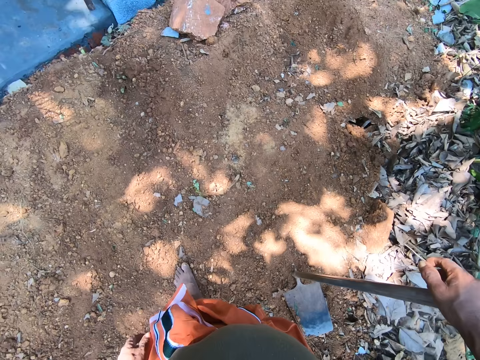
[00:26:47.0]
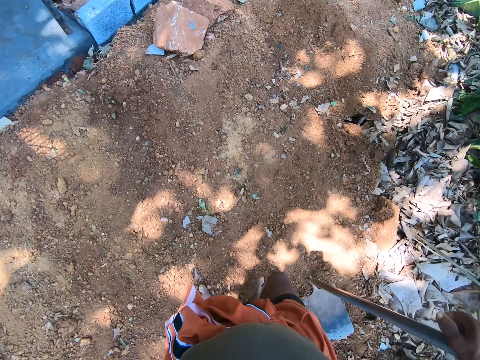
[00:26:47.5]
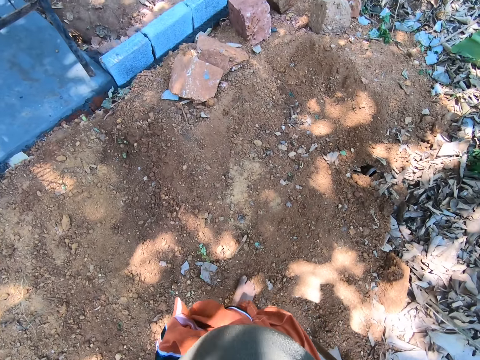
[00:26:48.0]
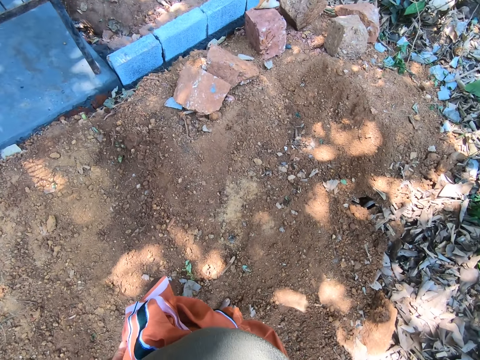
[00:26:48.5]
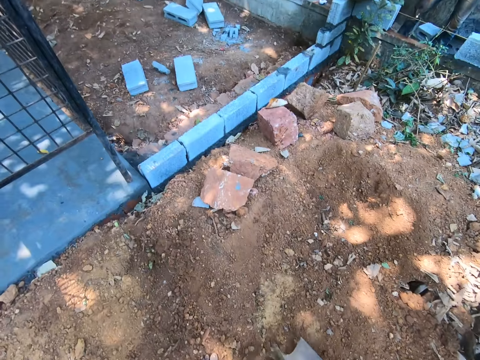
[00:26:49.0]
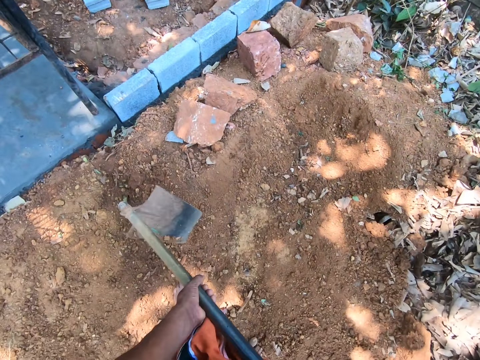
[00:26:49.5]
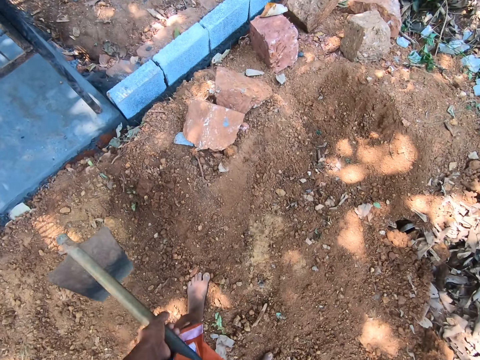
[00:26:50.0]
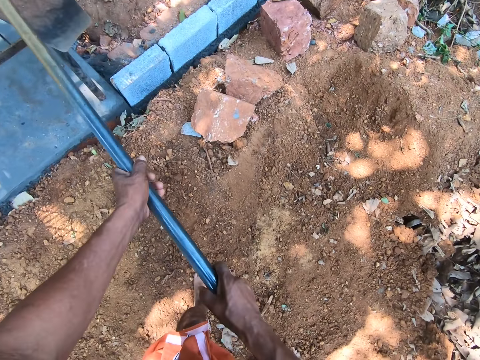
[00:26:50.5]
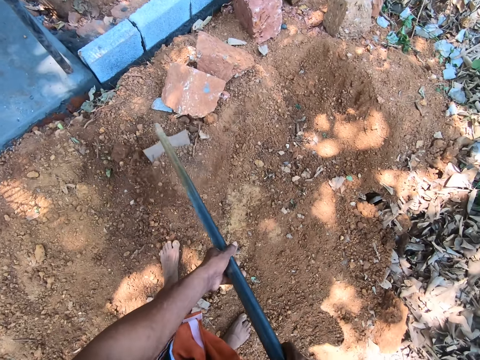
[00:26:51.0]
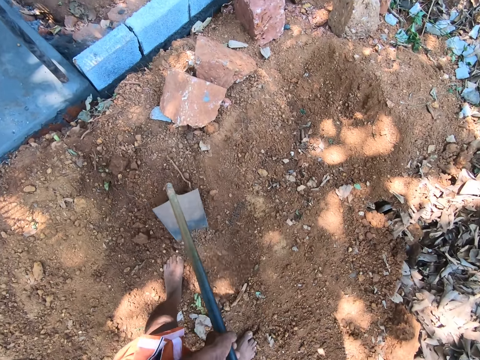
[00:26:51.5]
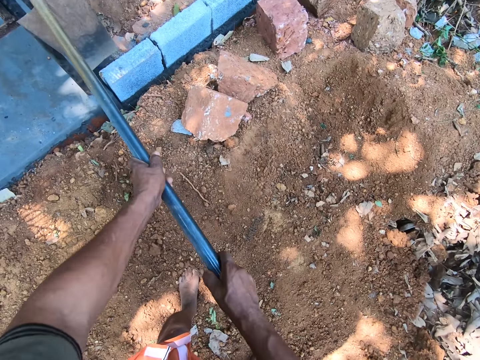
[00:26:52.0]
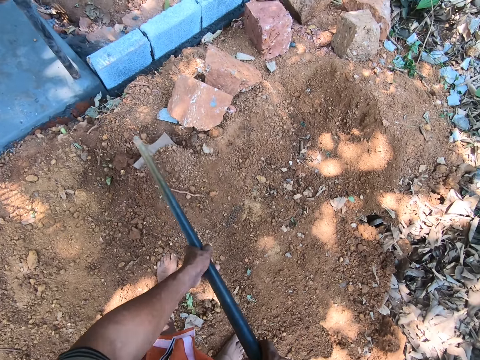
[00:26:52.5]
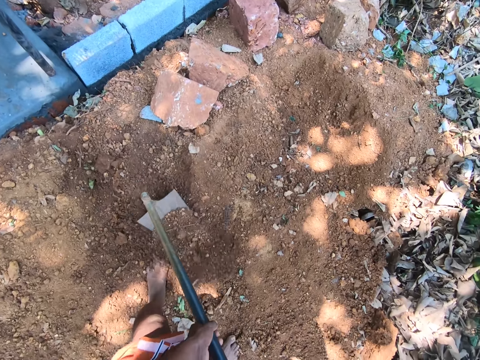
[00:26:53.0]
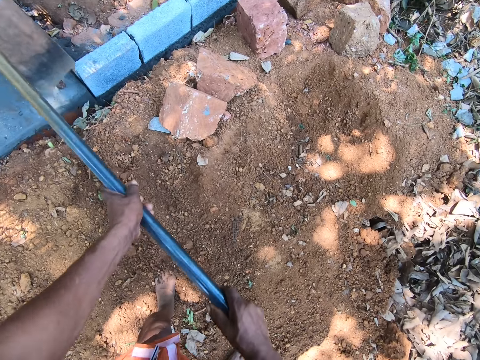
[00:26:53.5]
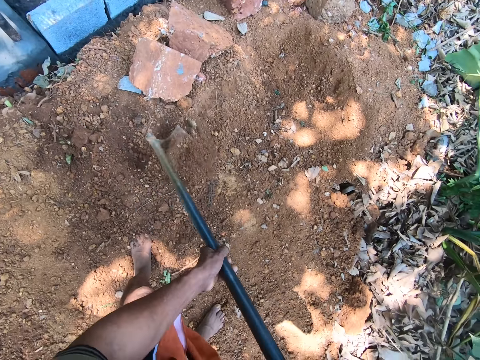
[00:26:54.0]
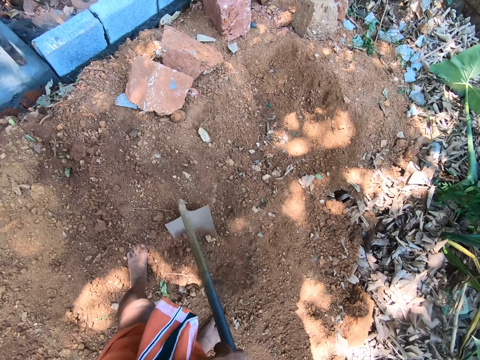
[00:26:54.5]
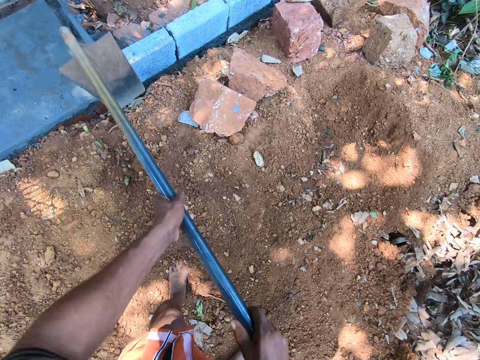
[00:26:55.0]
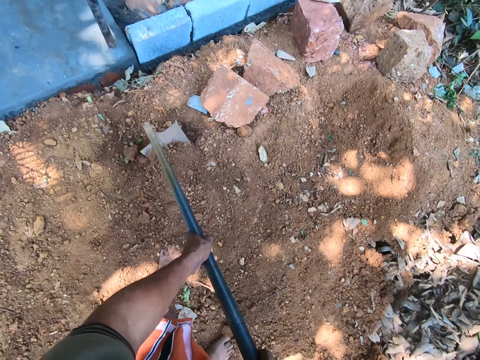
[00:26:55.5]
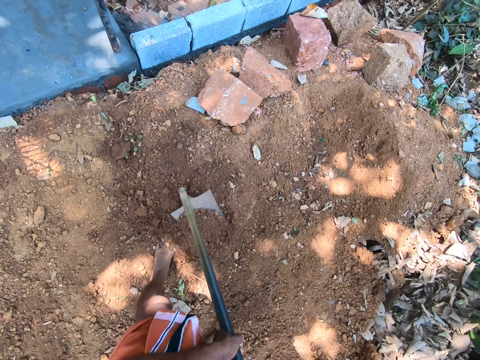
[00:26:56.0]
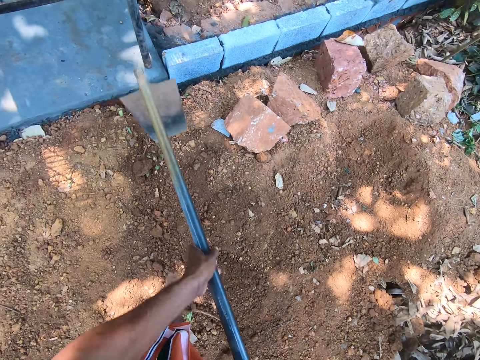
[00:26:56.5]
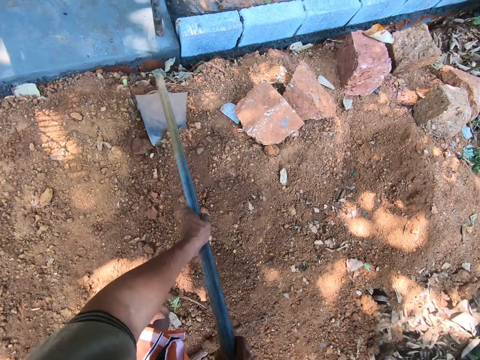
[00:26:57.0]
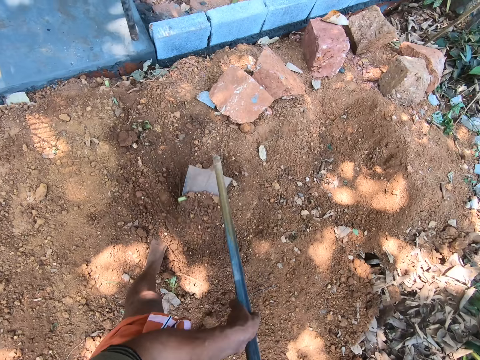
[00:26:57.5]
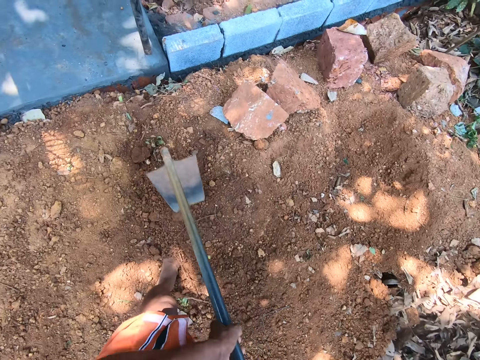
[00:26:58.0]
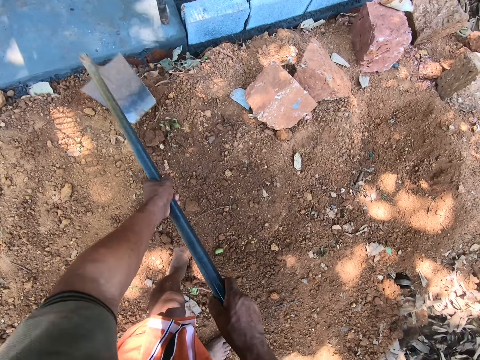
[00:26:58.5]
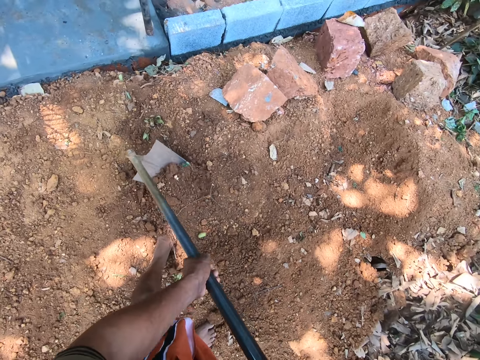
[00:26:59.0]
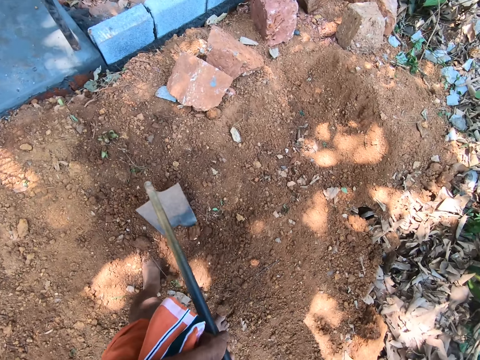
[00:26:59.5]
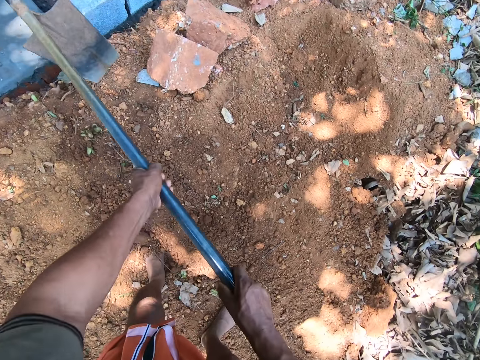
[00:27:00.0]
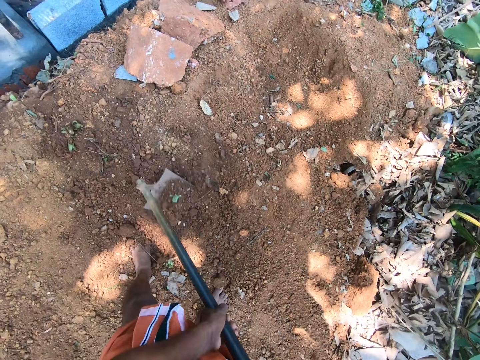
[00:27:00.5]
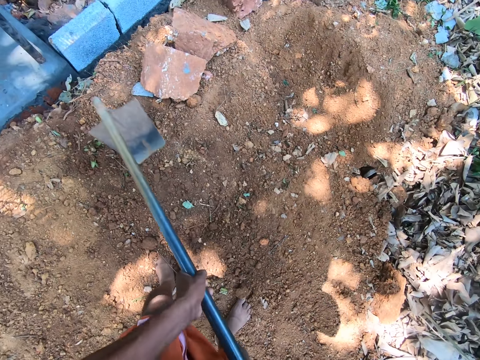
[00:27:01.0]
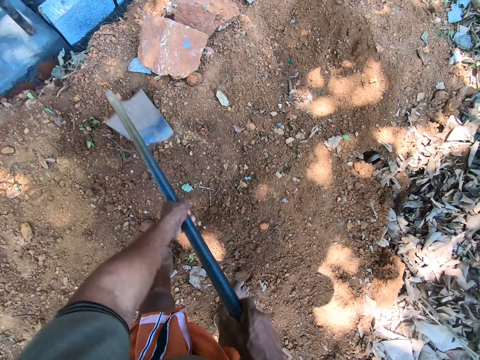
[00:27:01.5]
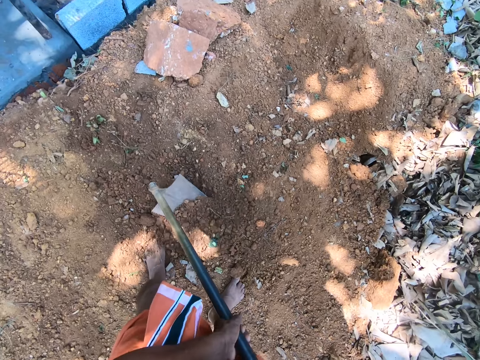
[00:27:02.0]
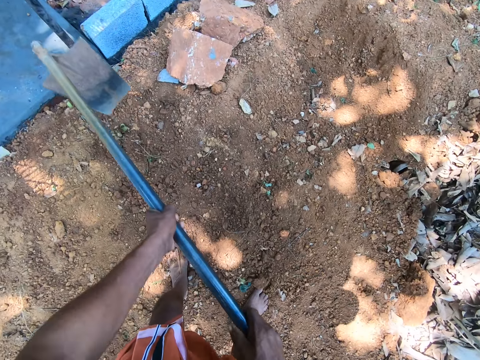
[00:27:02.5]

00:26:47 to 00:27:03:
The camera wearer walks around the compound. He holds the hoe with both hands. He digs the floor with the hoe in both hands. He moves sand on the floor to the bush with the hoe in both hands.

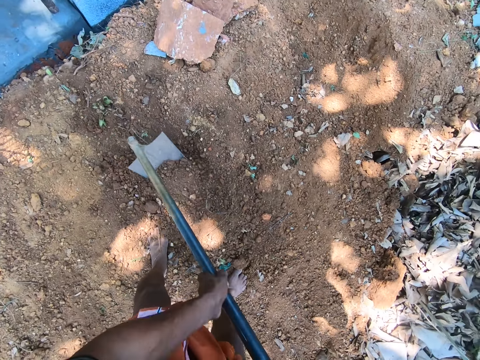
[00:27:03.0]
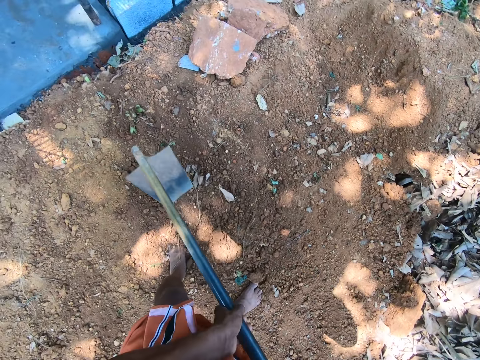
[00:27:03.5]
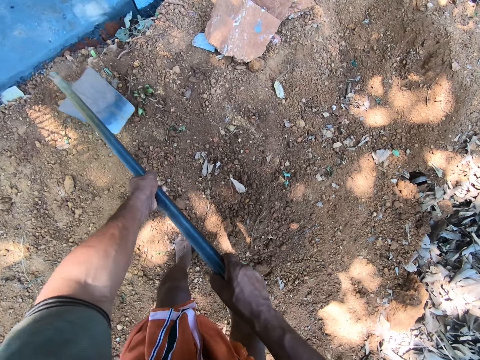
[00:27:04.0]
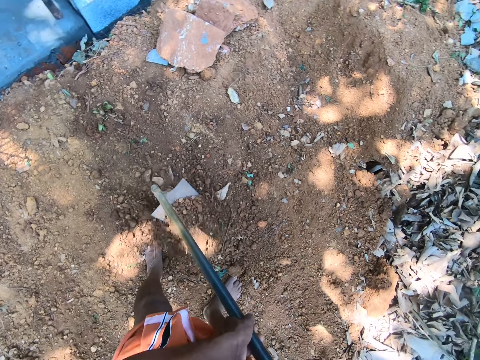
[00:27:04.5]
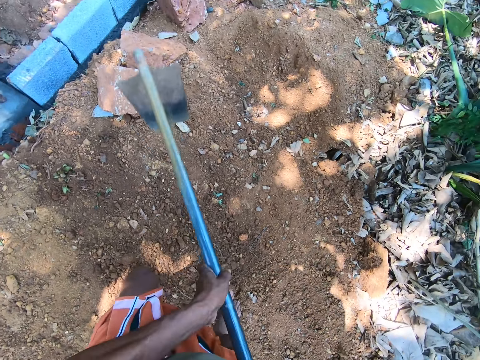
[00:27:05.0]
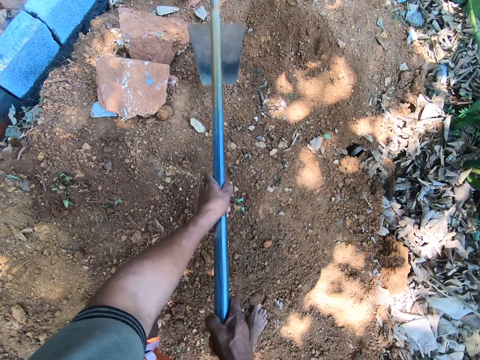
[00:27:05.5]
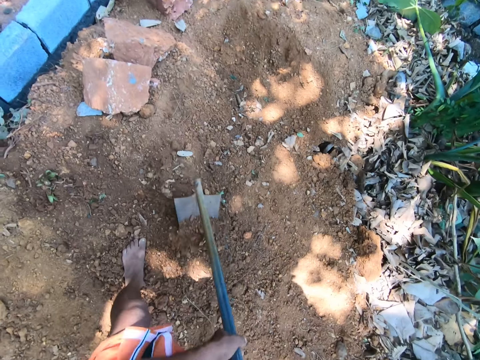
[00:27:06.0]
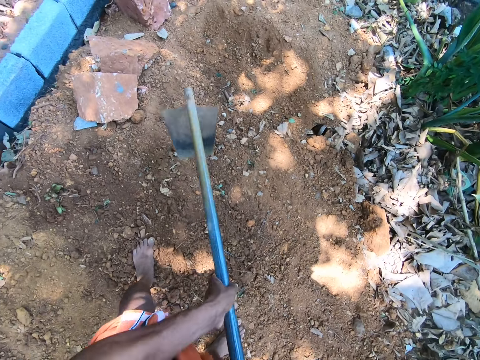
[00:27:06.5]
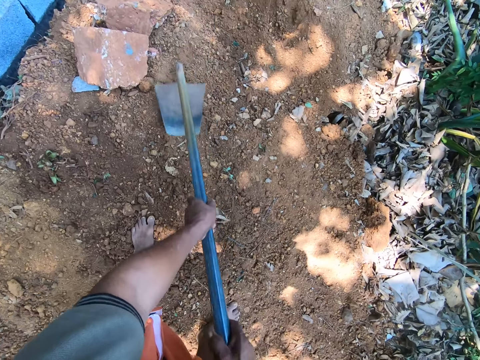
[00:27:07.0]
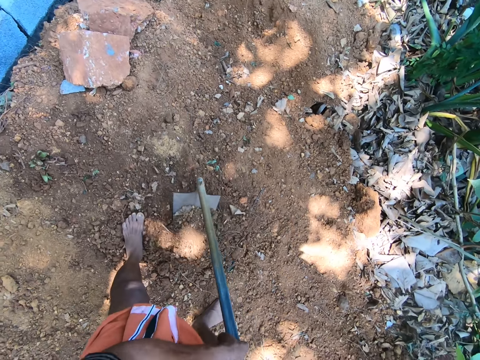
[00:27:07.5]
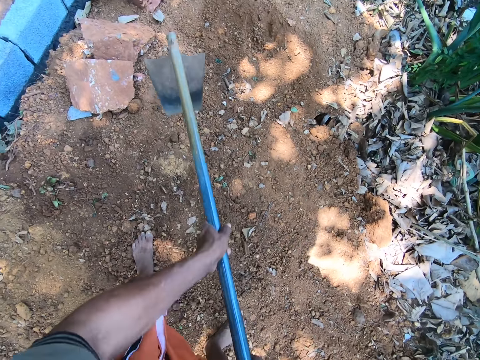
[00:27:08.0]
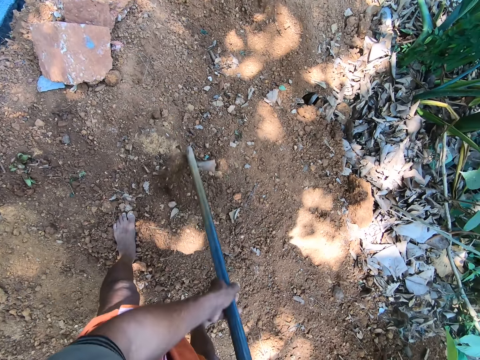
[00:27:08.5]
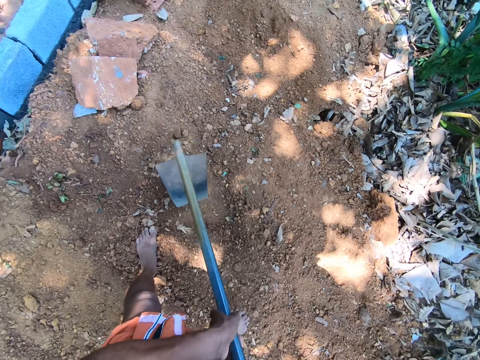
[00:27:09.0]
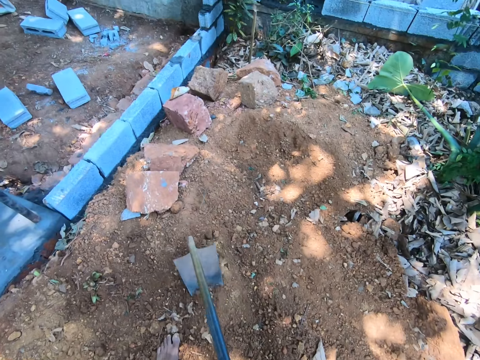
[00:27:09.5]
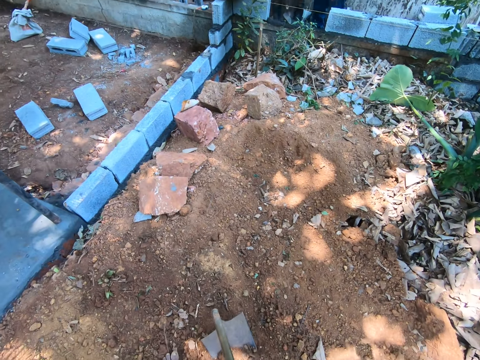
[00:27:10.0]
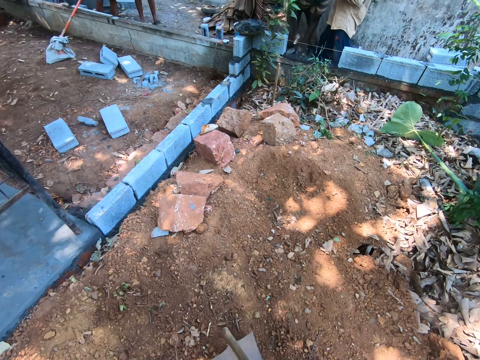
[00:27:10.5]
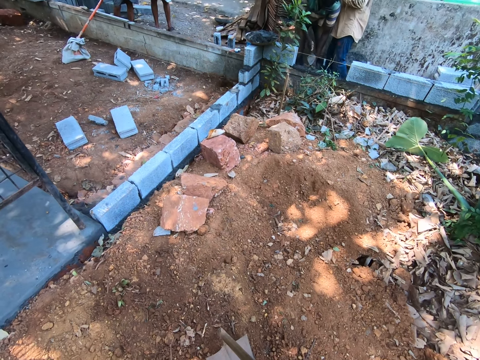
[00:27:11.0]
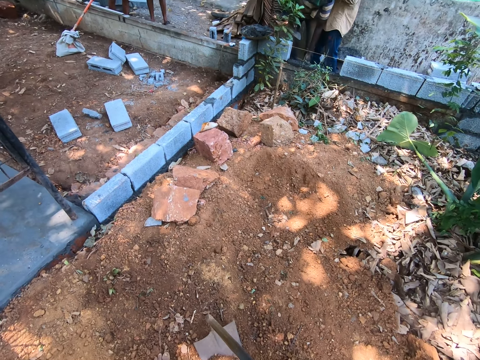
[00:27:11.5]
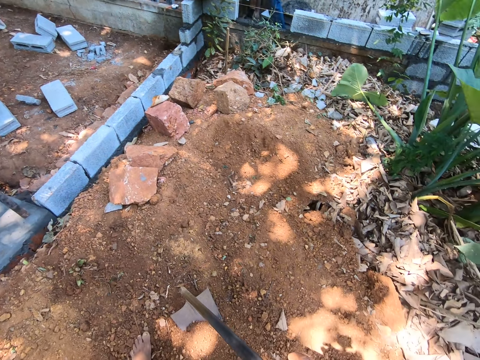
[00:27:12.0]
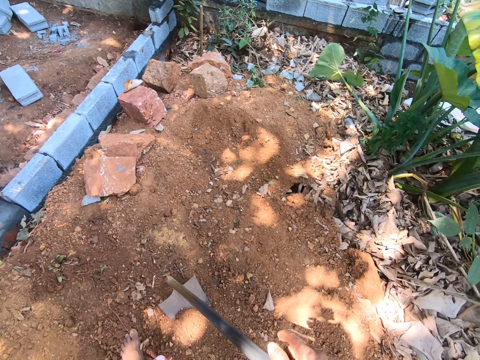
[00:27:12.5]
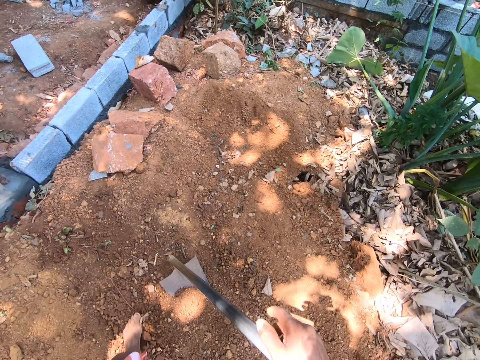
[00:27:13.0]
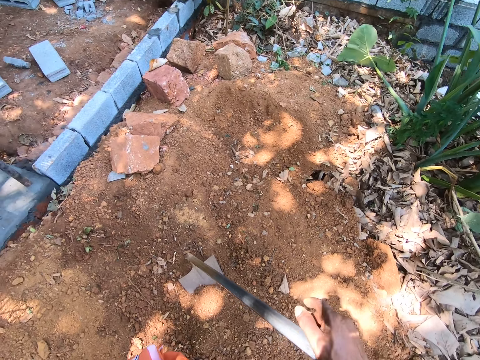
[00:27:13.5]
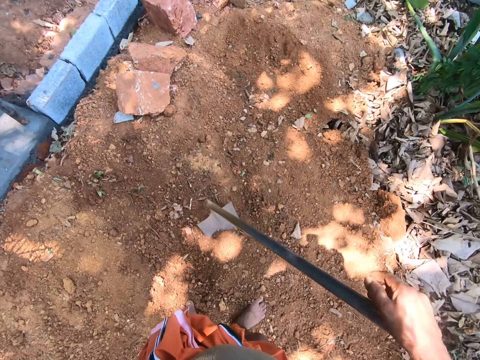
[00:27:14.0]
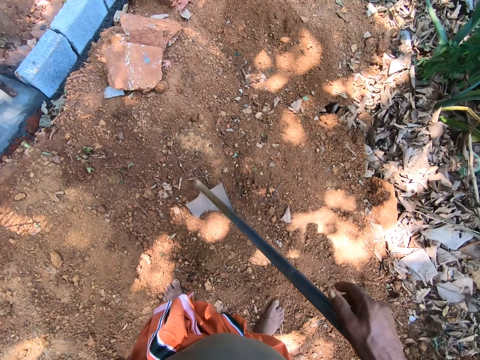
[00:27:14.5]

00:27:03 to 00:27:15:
A man interacted with the camera wearer. The camera wearer holds the hoe with his right hand. He looks around the compound.
